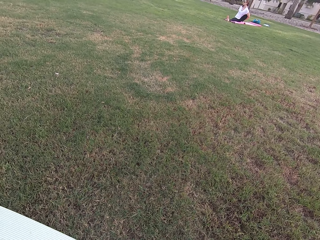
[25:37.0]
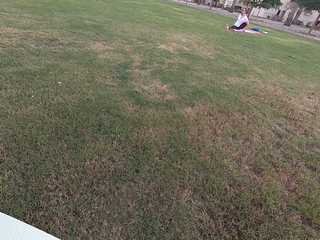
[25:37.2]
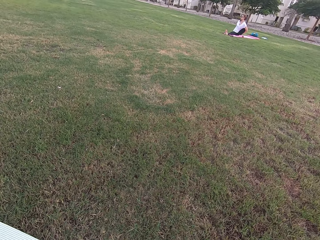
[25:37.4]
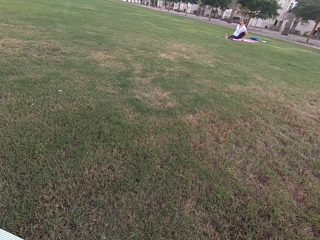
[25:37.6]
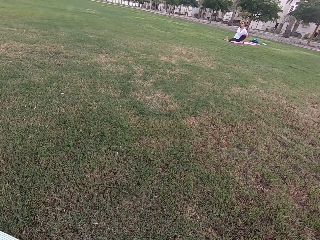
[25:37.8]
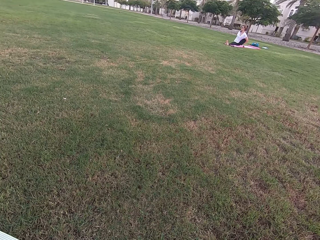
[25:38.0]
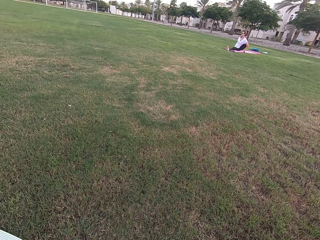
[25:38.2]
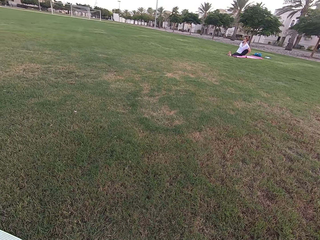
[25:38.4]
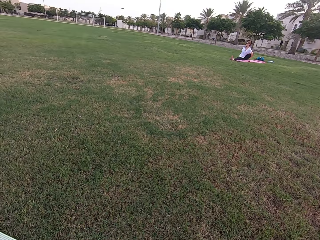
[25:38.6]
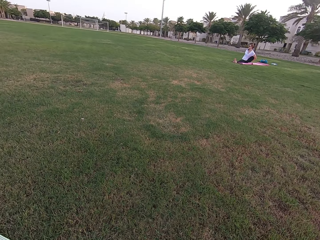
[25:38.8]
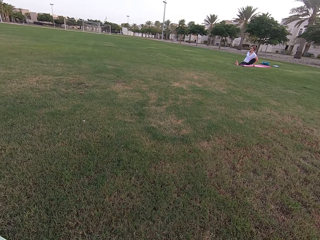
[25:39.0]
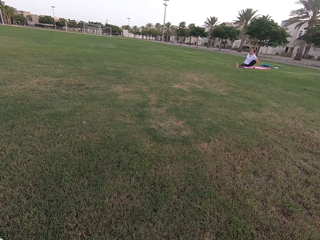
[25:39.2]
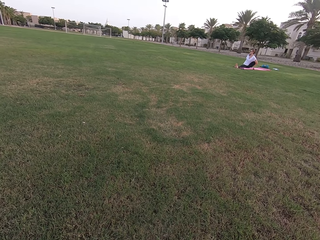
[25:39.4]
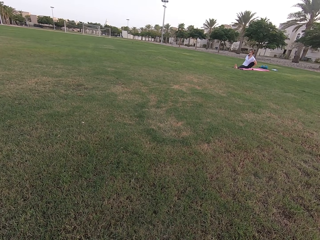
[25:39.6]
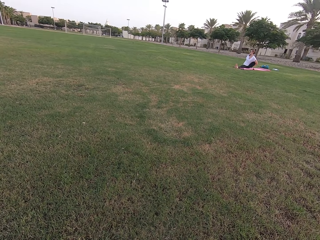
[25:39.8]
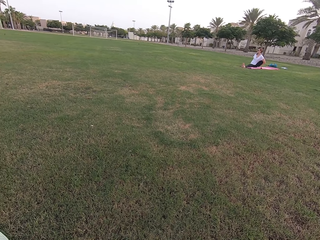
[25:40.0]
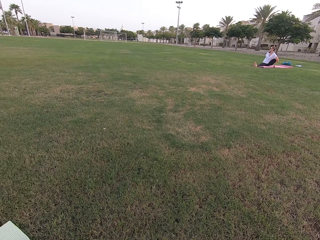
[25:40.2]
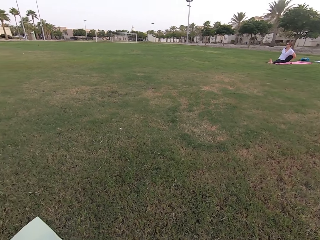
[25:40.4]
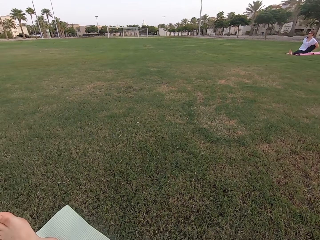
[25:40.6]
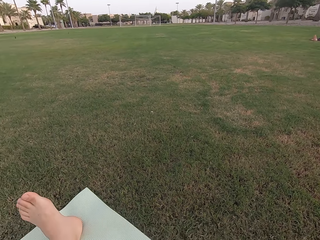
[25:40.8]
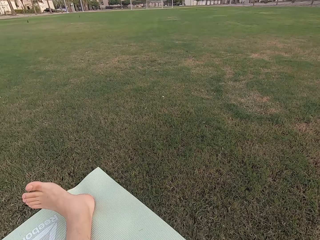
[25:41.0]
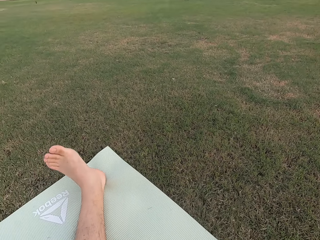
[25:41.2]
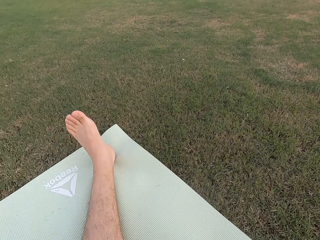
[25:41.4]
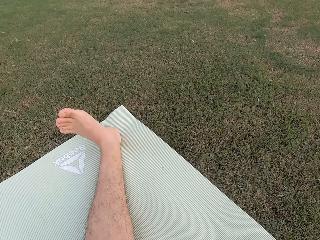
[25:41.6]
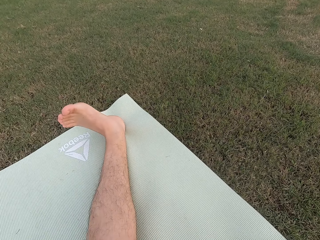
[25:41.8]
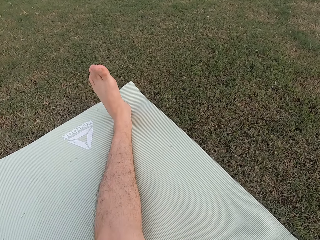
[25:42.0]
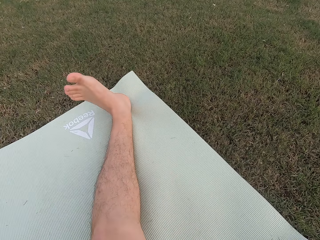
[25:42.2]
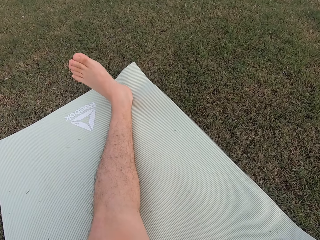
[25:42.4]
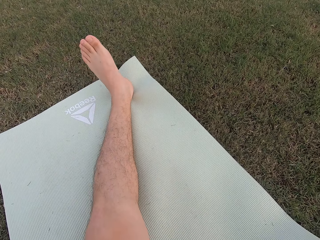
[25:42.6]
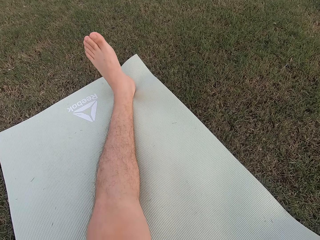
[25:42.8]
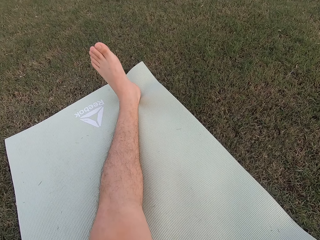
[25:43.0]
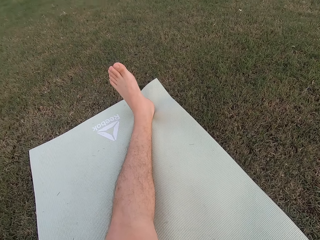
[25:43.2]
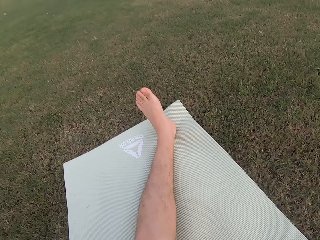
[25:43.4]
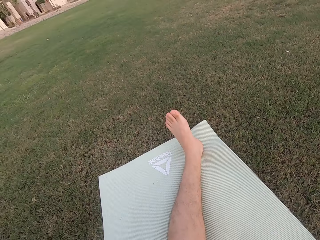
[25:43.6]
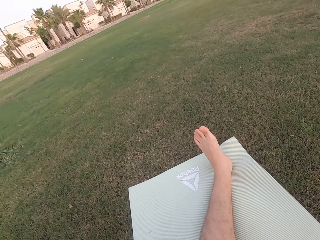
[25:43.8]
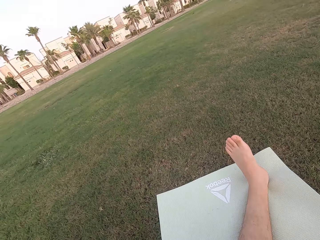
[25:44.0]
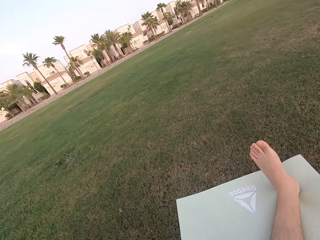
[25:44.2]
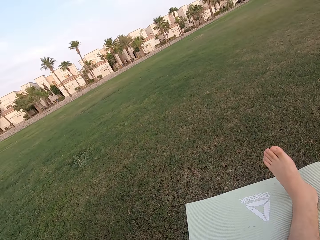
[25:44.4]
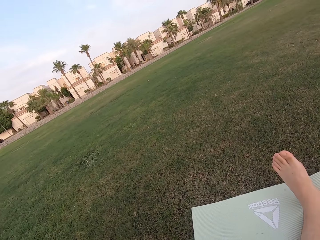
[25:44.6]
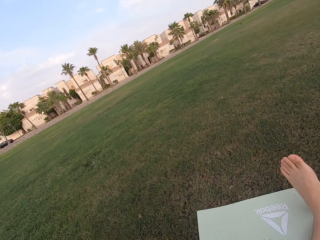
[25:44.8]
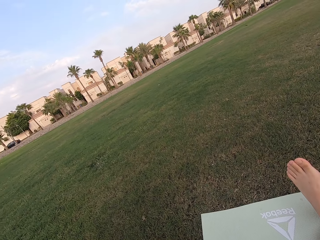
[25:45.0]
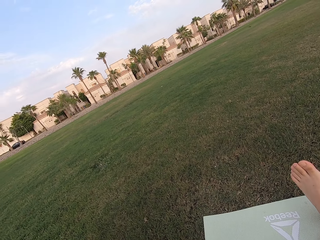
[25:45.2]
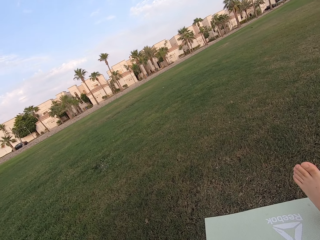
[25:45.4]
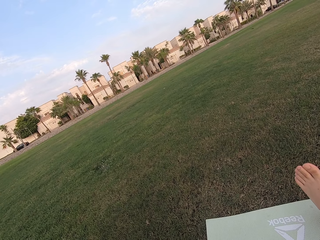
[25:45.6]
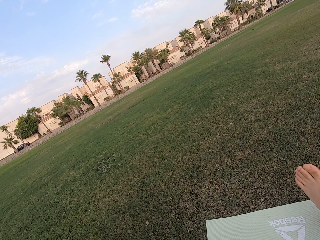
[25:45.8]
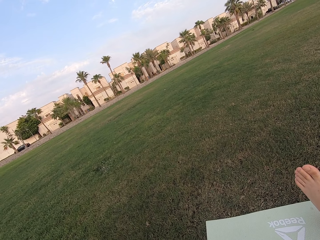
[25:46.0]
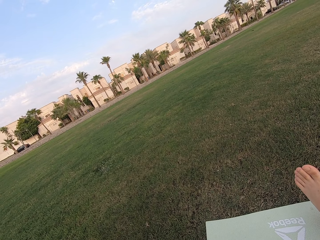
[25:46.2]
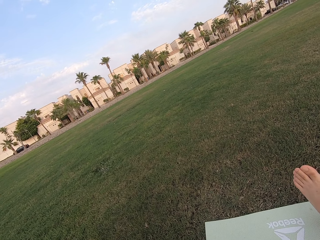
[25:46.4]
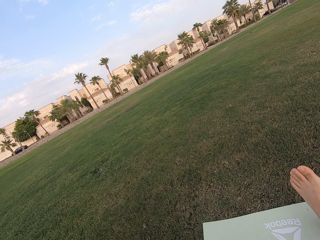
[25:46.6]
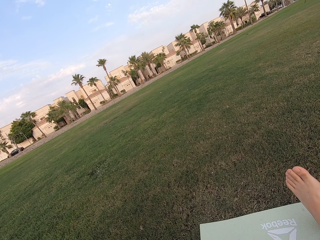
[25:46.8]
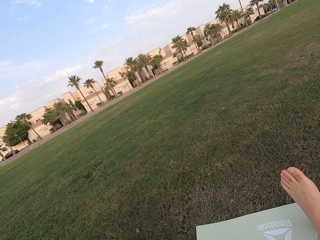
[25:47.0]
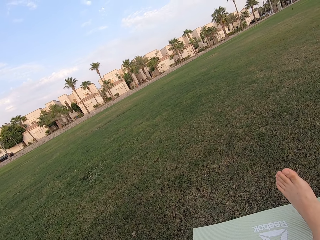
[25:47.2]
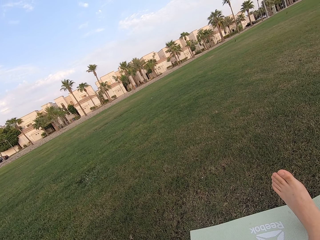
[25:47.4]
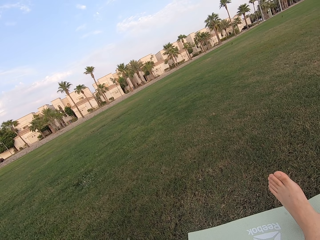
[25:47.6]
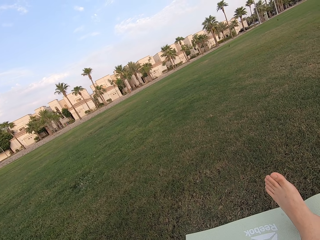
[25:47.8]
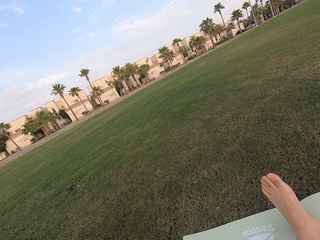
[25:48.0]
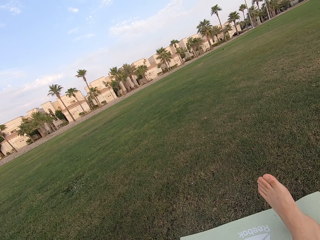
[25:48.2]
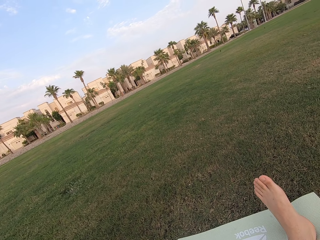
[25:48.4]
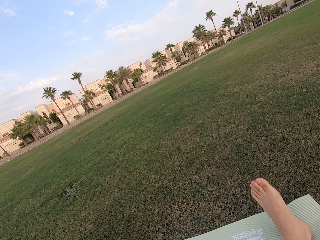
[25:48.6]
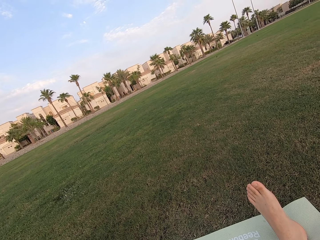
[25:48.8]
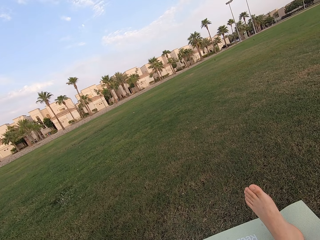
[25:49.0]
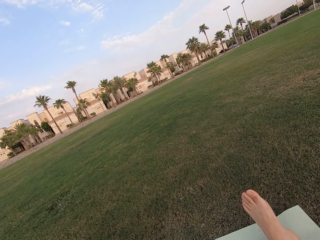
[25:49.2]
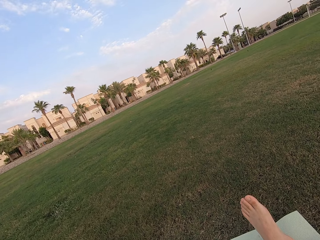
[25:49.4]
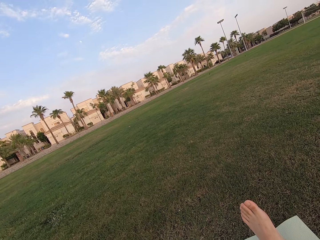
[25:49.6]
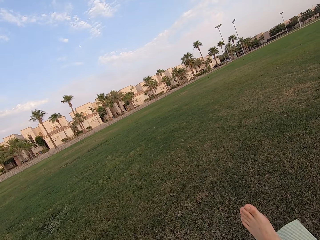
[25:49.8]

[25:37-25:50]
The camera wearer looks around the field. He shakes his left foot. He looks around the field. He stares at the buildings.

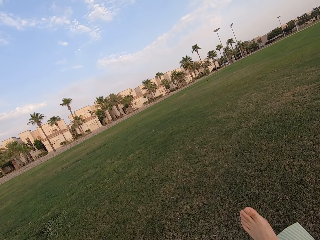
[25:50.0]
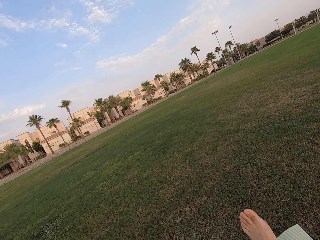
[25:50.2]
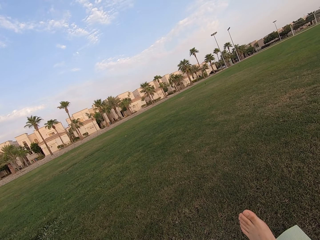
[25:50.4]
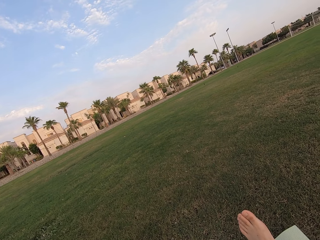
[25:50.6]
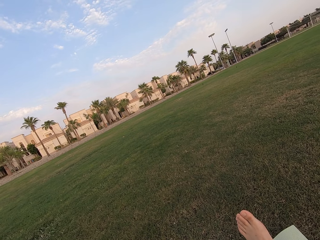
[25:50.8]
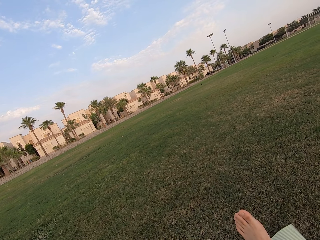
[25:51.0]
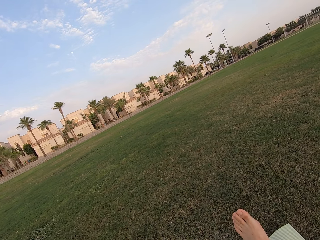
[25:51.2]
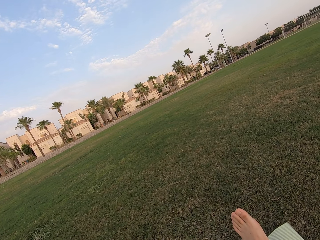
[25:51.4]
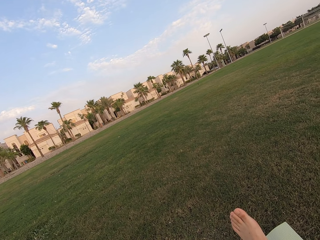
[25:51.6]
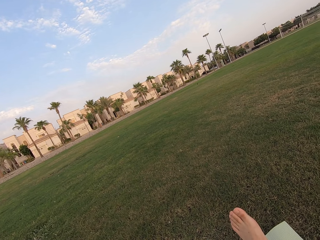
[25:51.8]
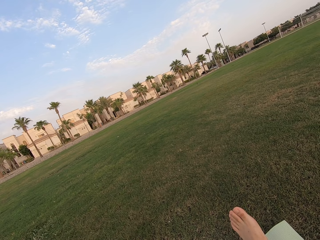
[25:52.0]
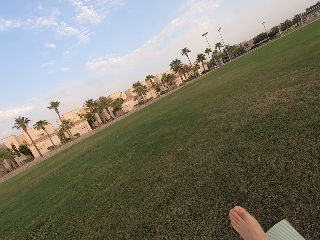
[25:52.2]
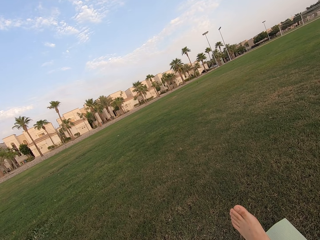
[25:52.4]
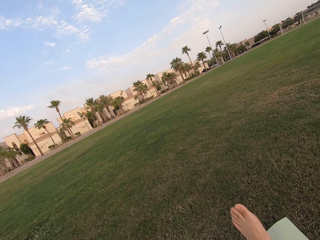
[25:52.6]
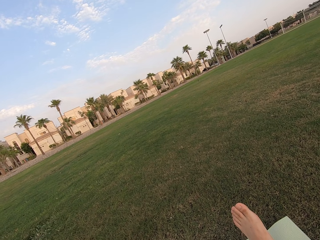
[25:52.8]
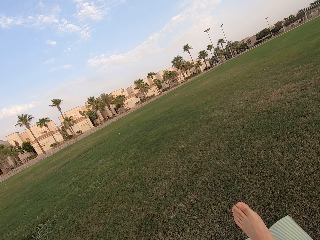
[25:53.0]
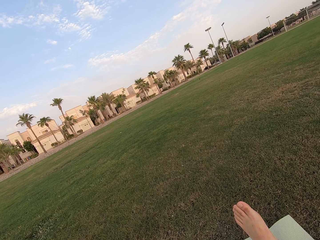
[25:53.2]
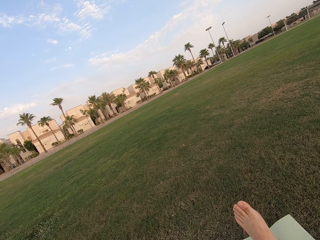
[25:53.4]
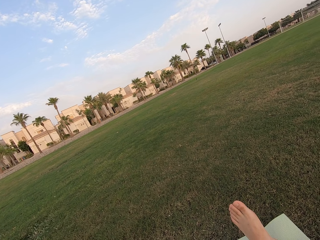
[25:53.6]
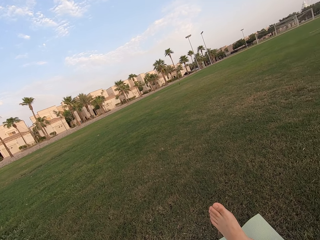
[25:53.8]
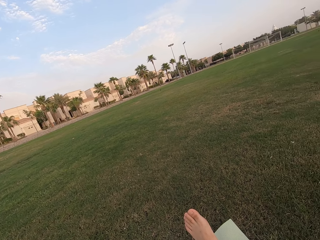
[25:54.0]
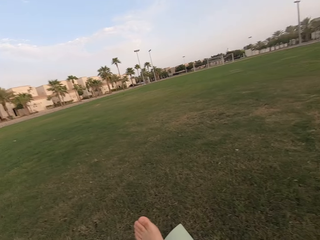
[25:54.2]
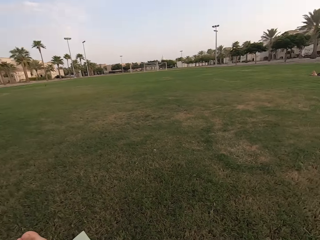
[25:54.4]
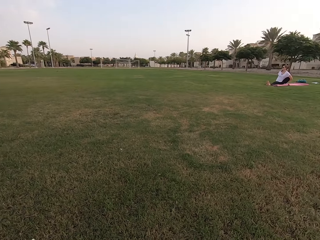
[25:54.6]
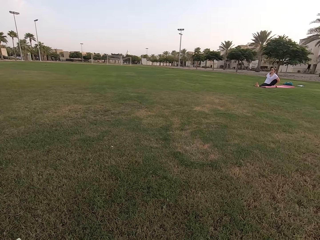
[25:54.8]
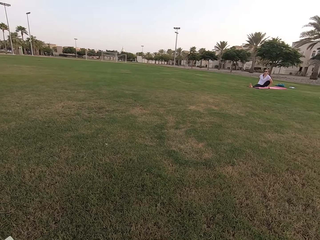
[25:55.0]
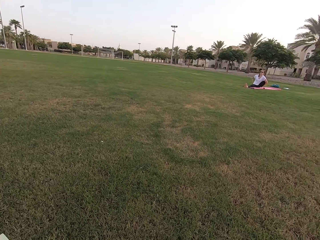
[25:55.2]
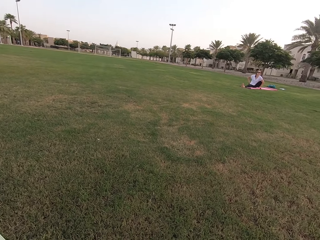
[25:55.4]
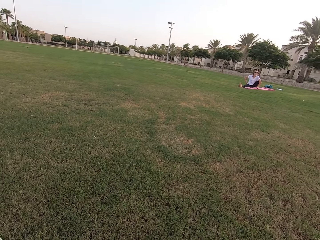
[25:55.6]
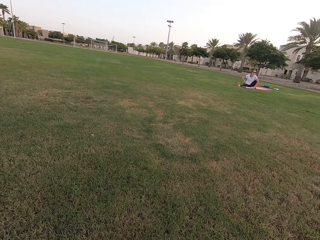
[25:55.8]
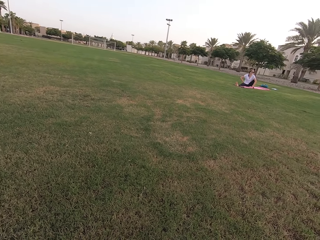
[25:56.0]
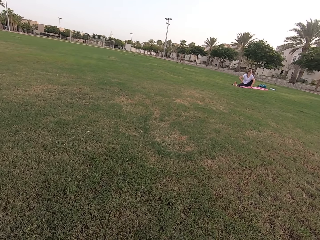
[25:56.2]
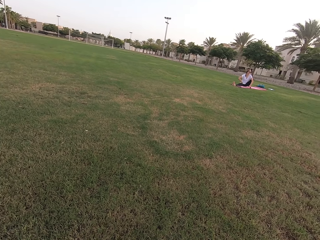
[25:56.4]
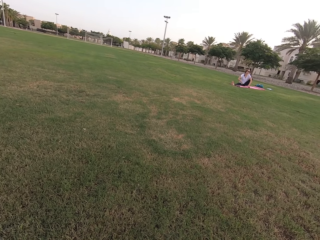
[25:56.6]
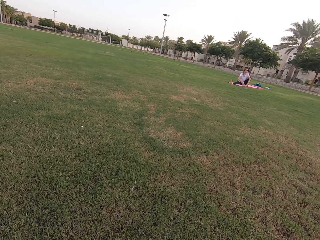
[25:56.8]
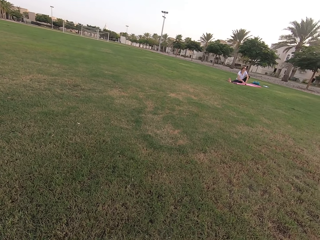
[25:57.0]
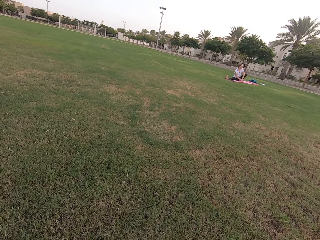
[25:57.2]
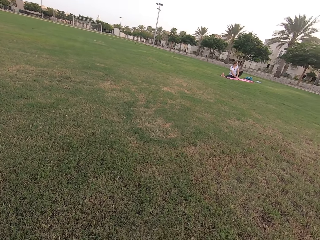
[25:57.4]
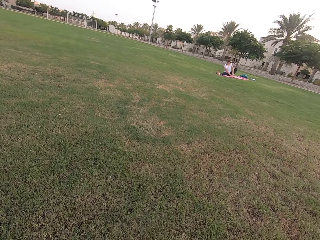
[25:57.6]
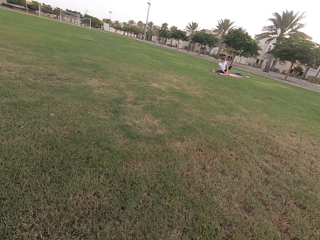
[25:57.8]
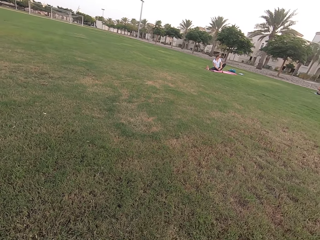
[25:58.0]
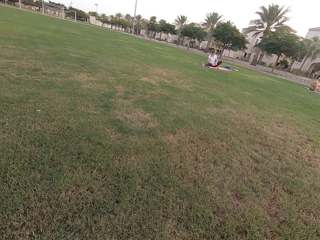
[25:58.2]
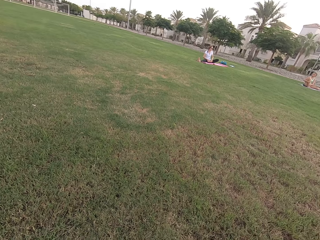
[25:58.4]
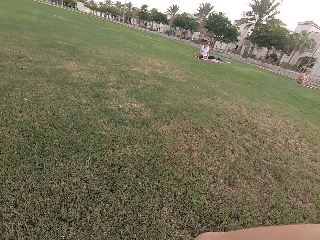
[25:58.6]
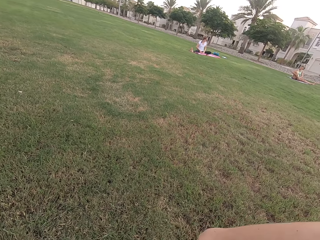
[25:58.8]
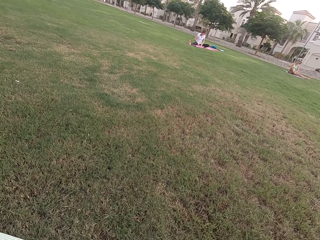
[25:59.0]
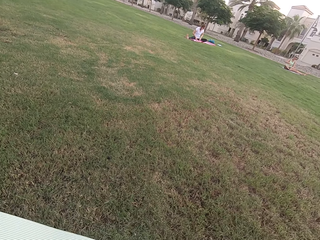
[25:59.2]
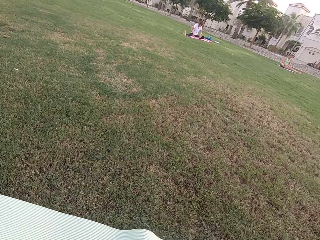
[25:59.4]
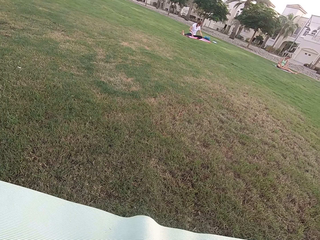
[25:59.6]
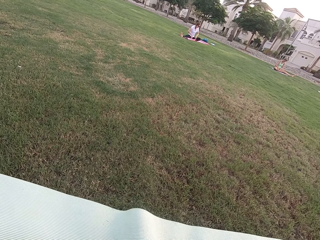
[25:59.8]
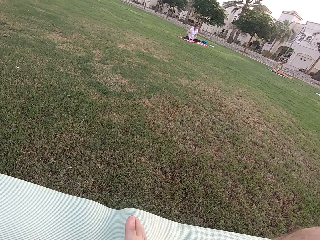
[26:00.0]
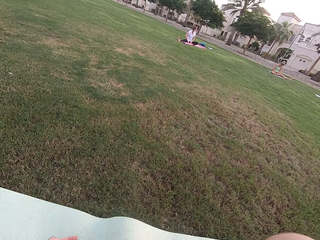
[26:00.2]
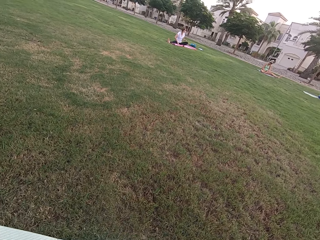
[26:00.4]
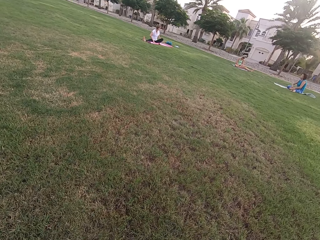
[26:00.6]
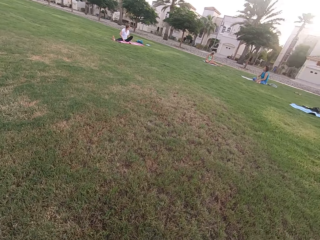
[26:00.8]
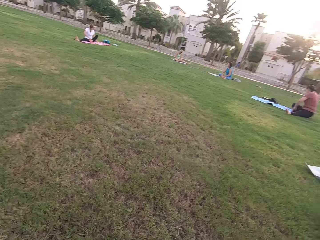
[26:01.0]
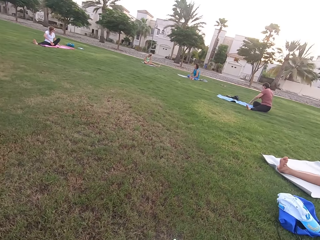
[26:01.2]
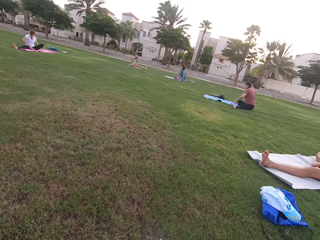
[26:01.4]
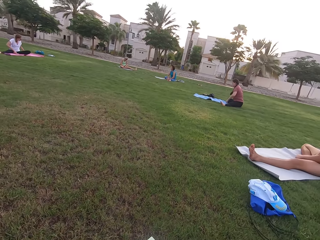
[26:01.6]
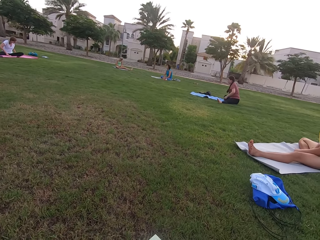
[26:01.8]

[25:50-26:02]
The camera wearer looks around the field. They stare at five people.
